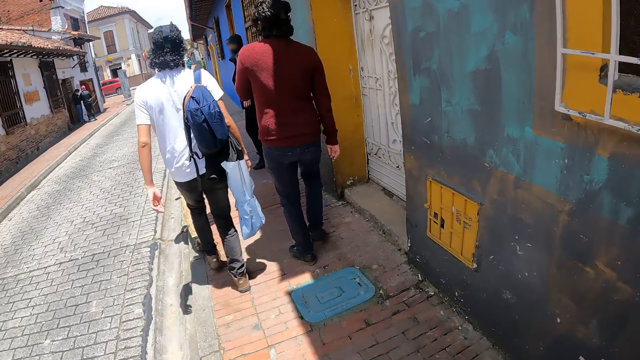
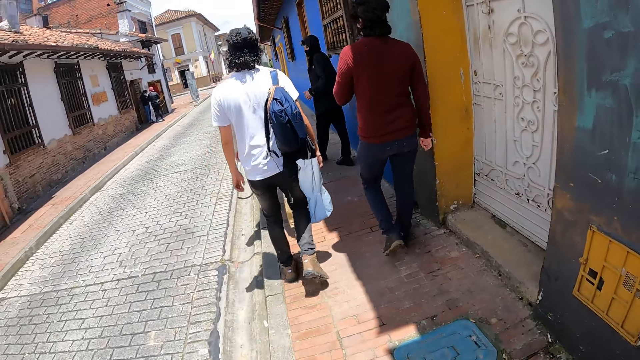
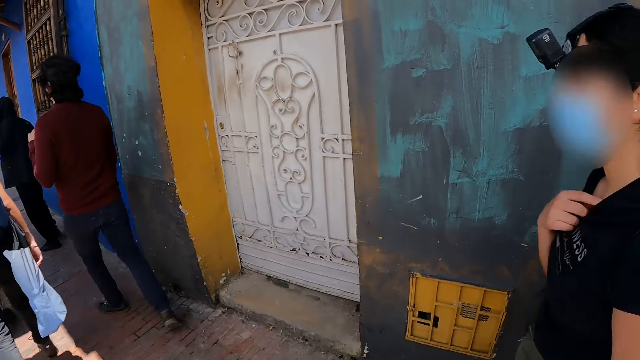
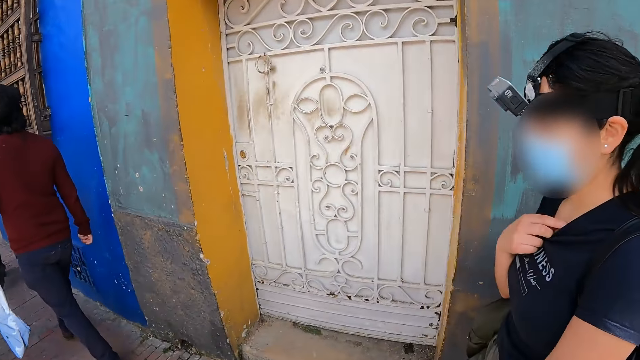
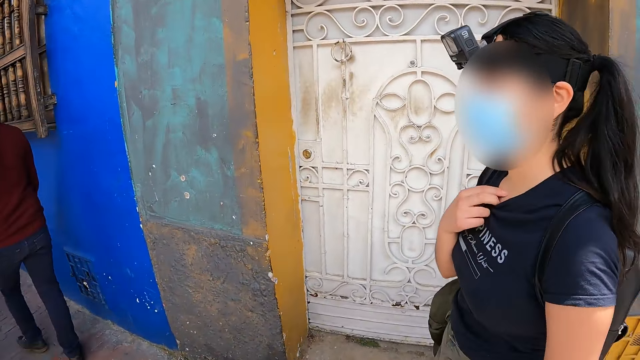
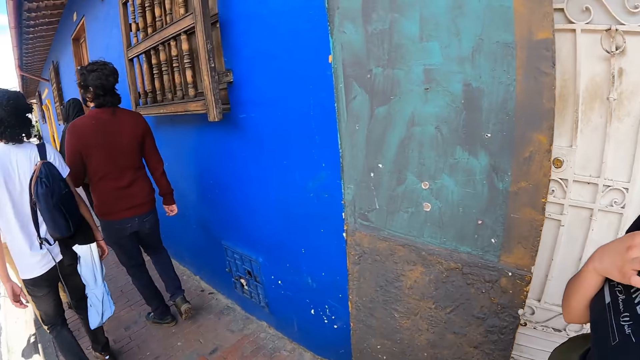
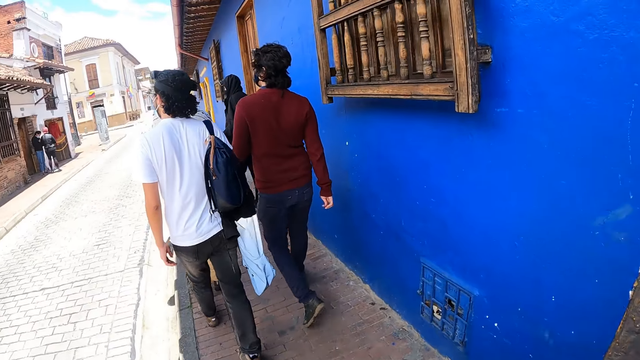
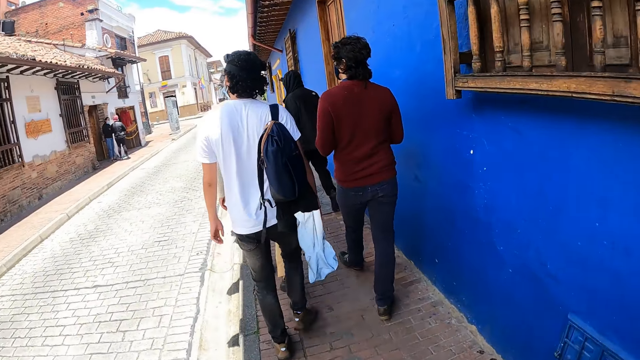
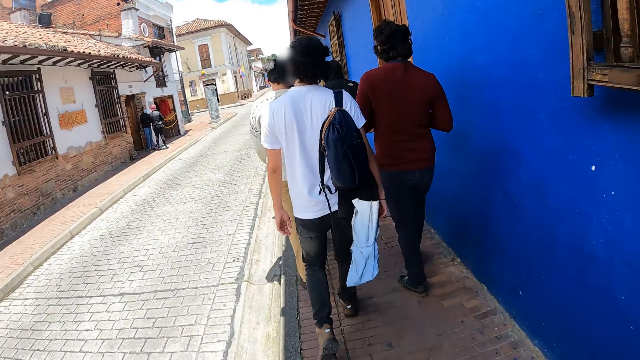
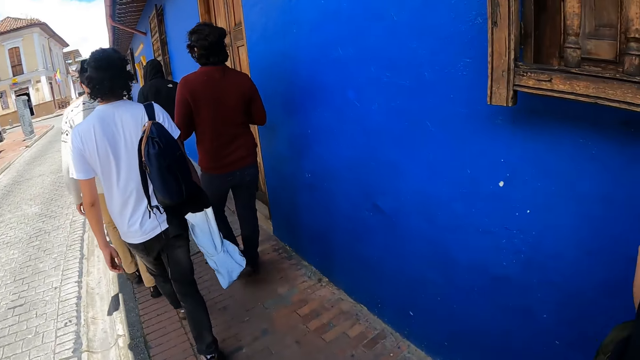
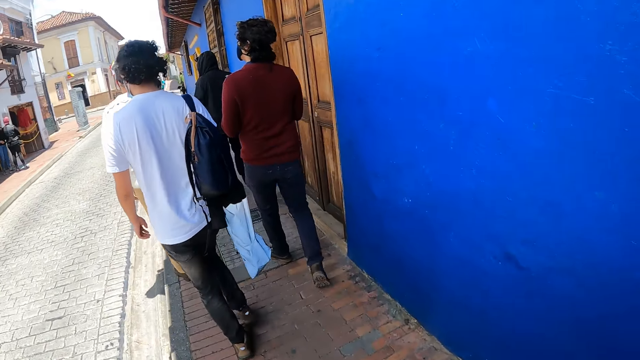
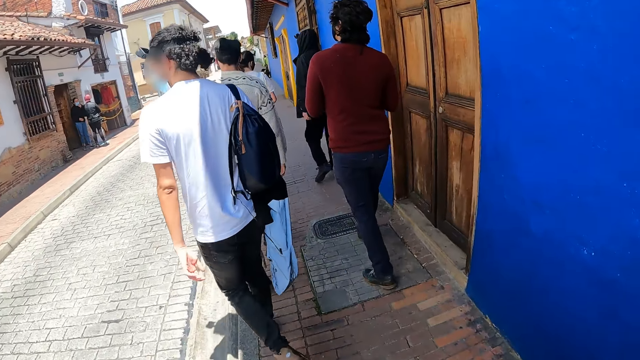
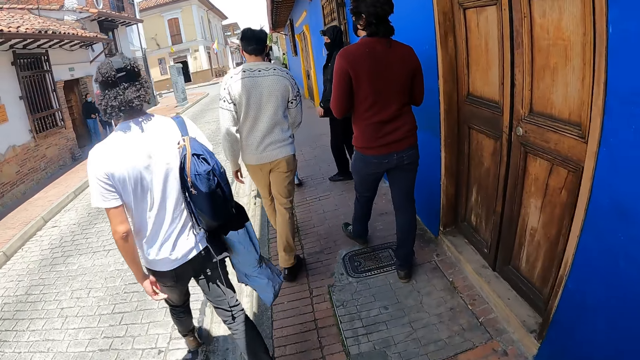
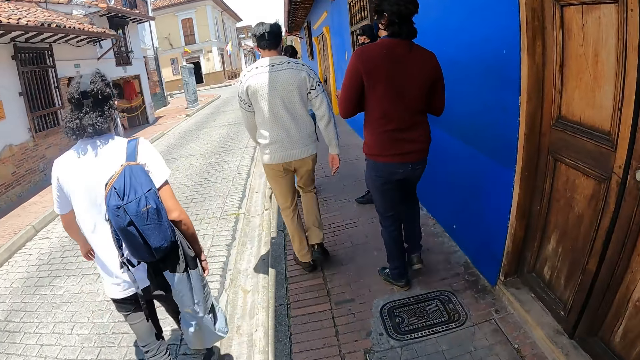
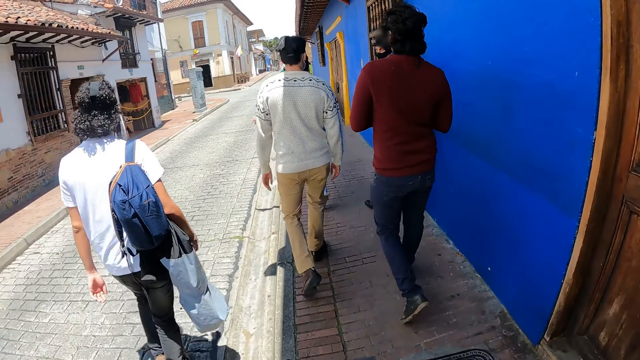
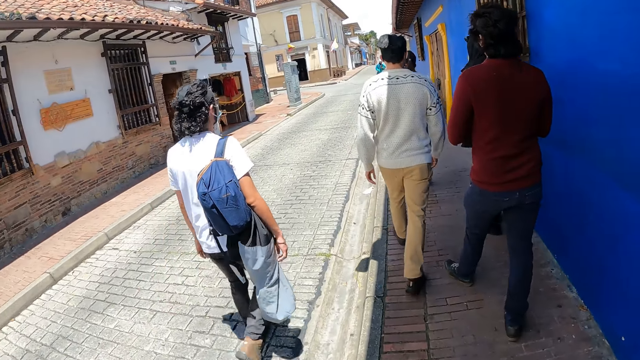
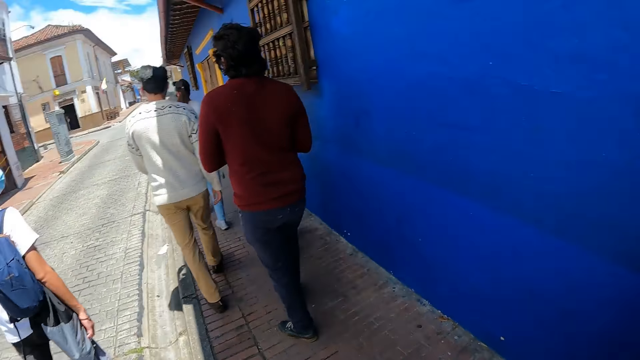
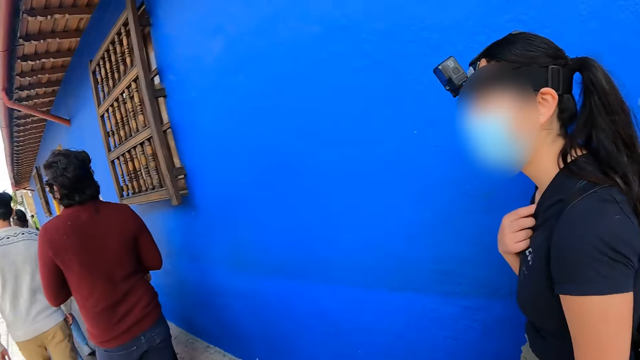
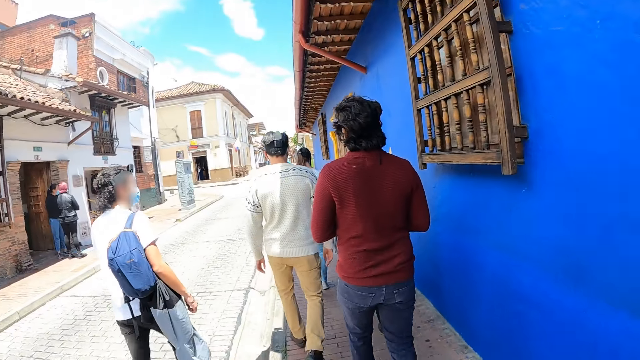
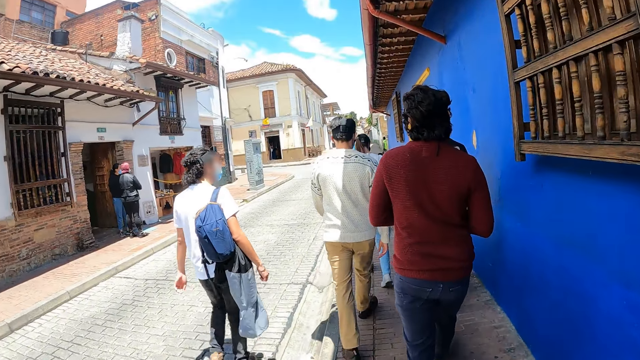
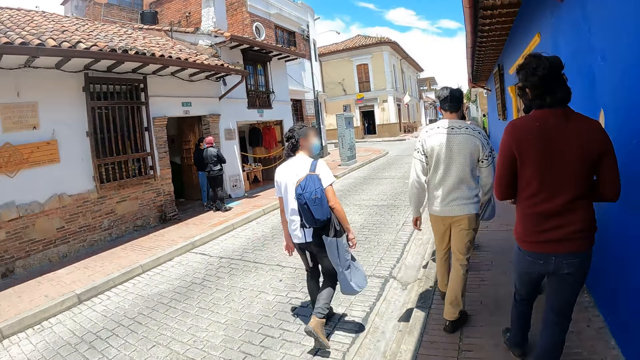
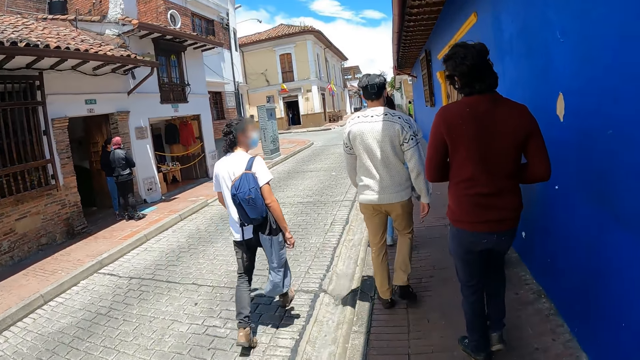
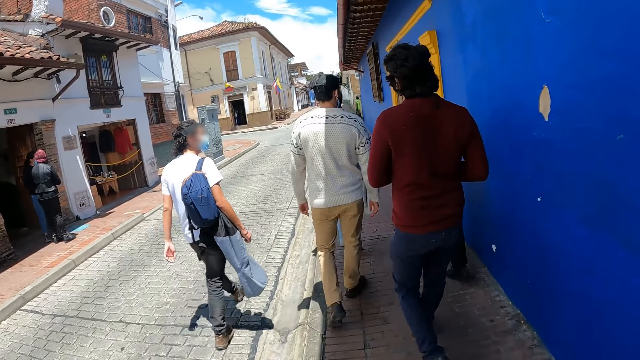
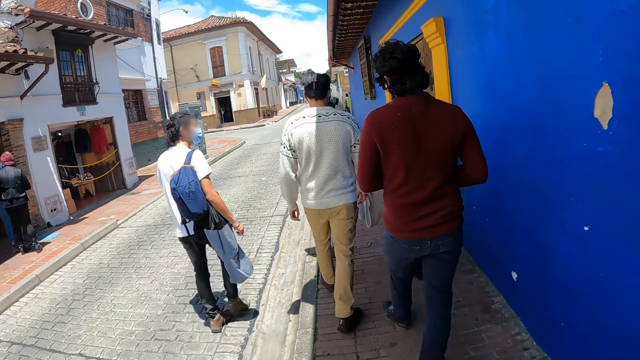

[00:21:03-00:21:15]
The camera wearer stares at a woman.

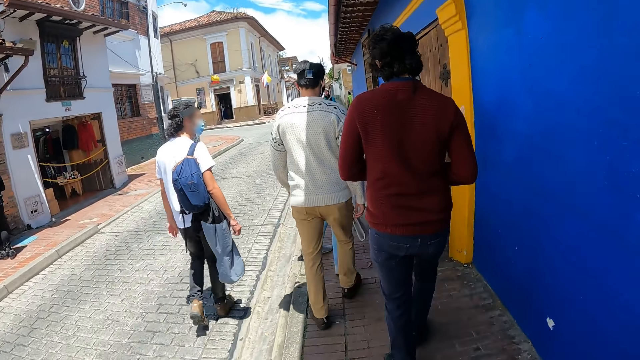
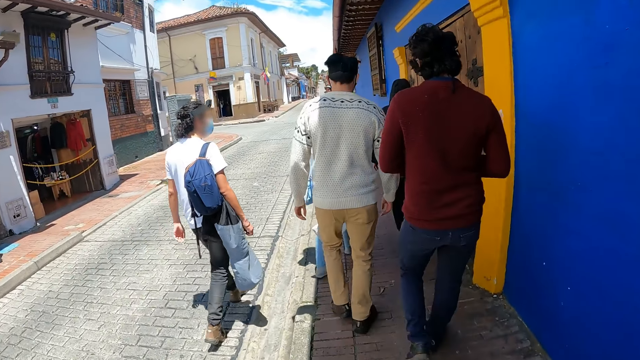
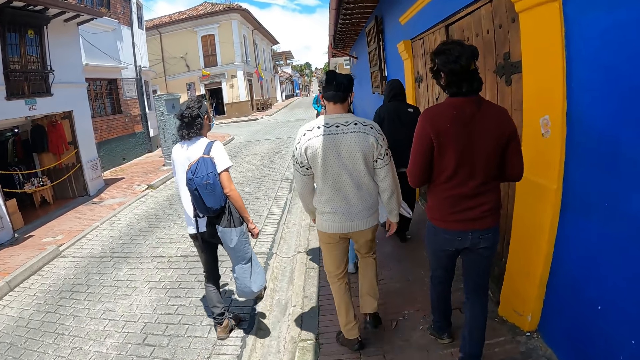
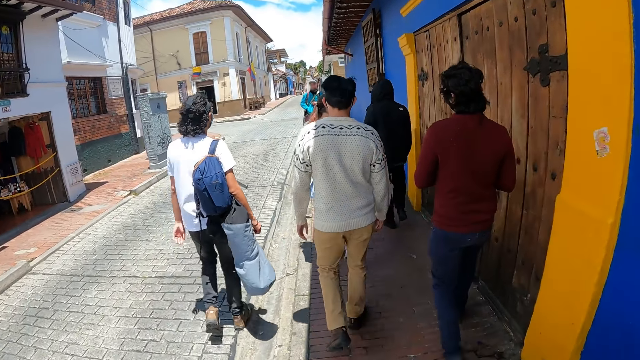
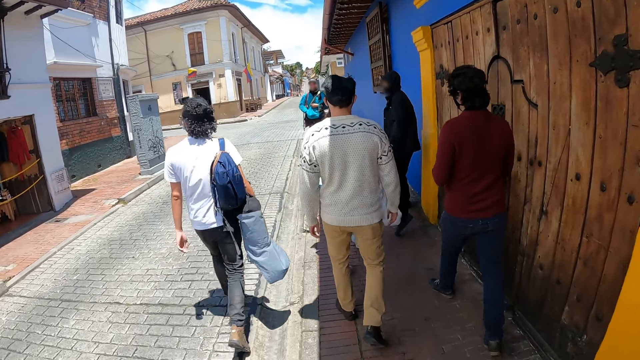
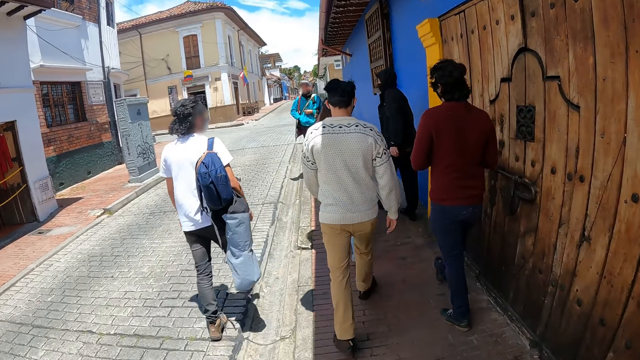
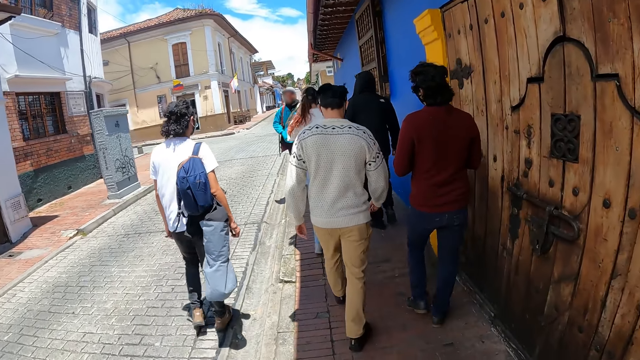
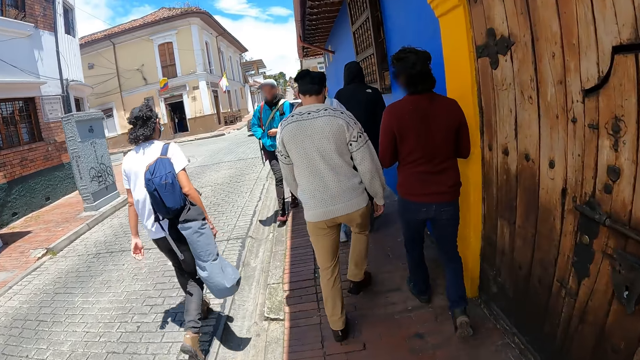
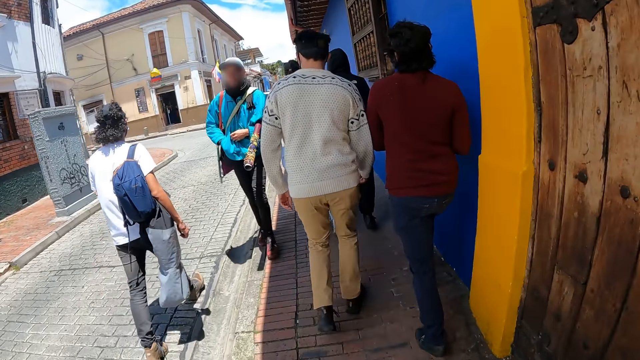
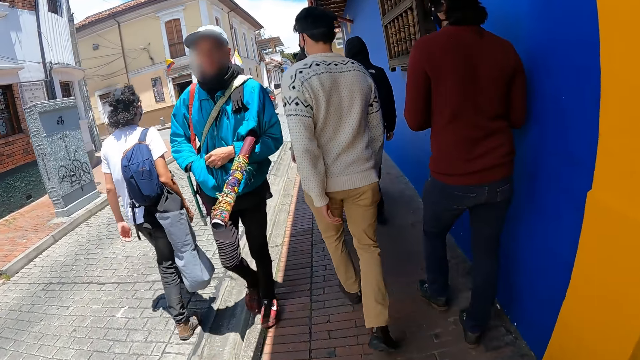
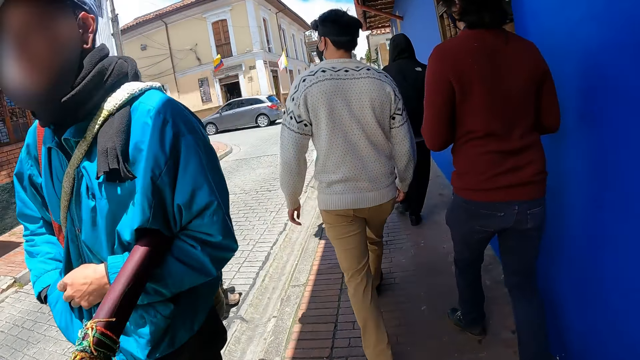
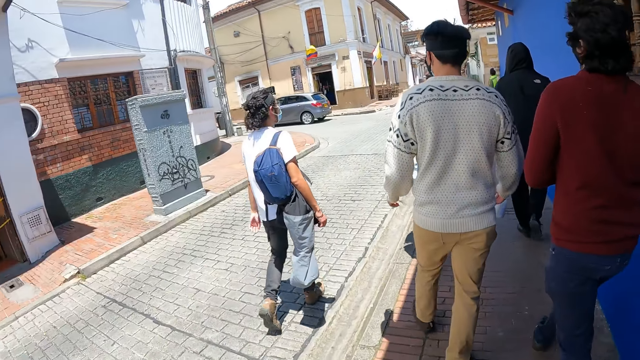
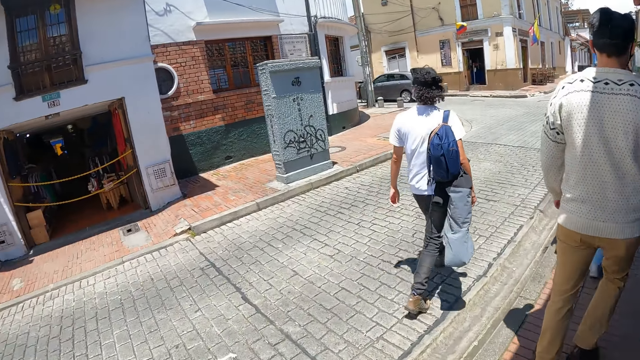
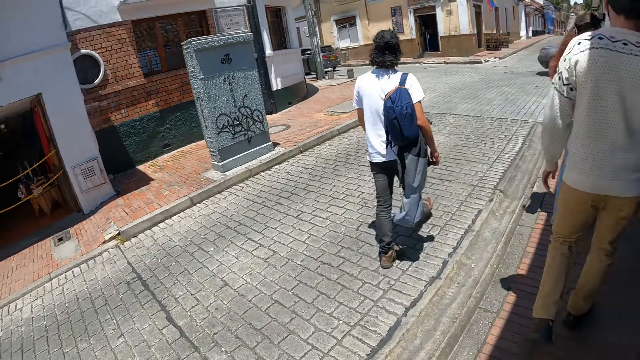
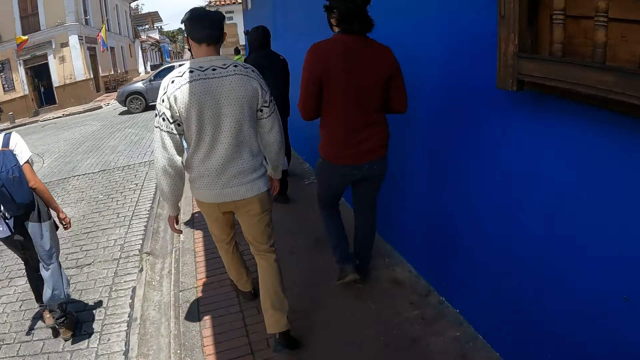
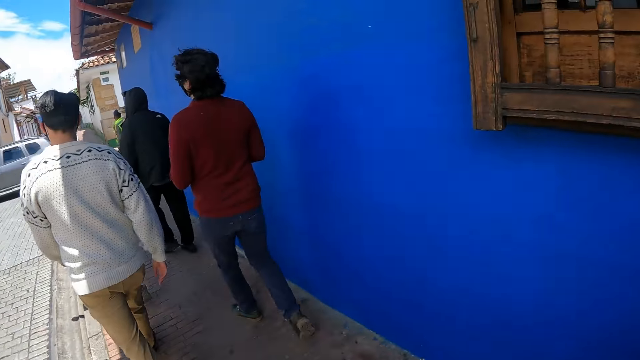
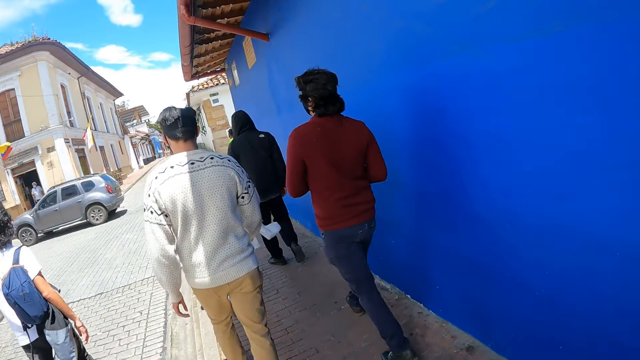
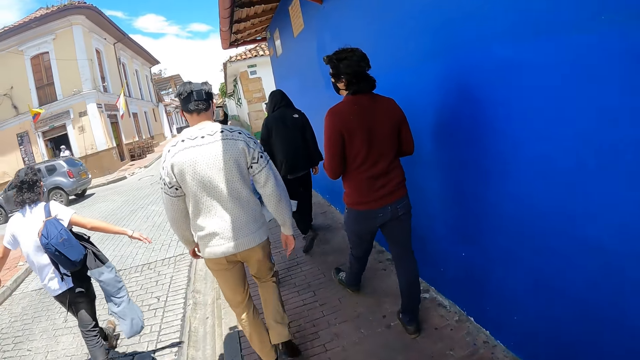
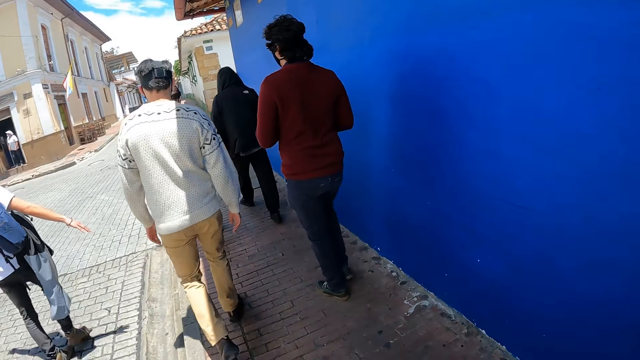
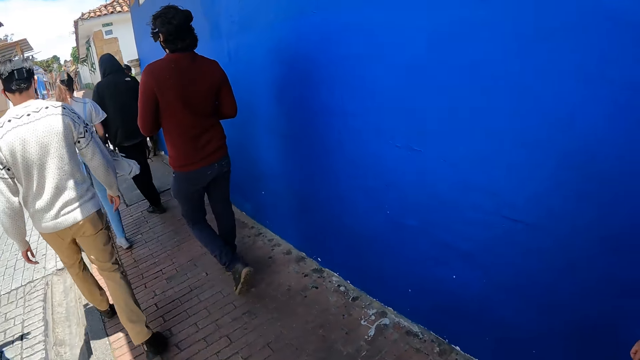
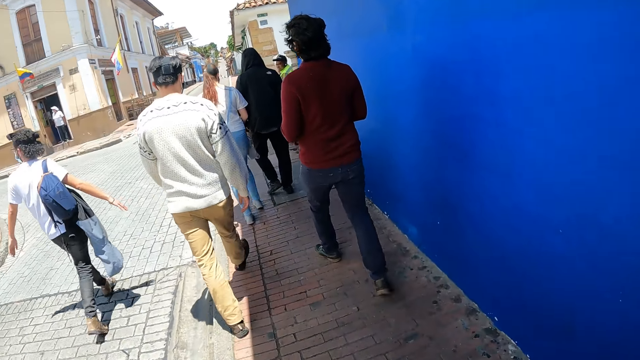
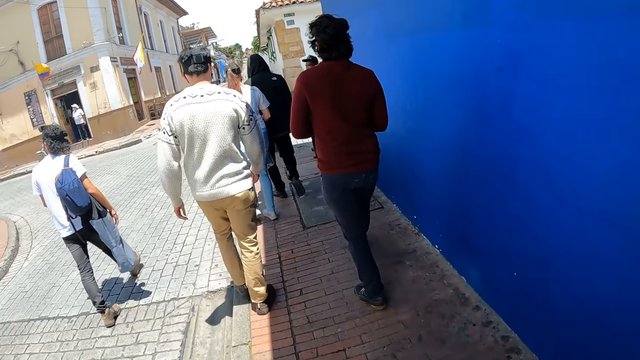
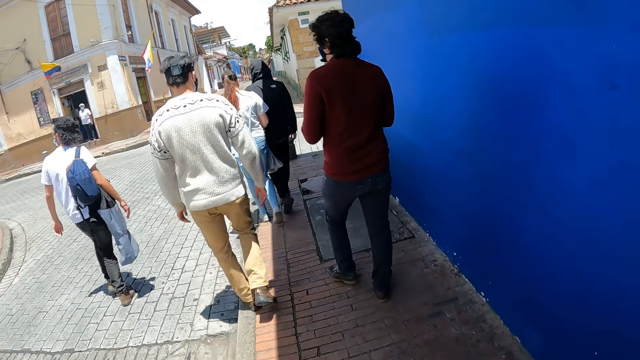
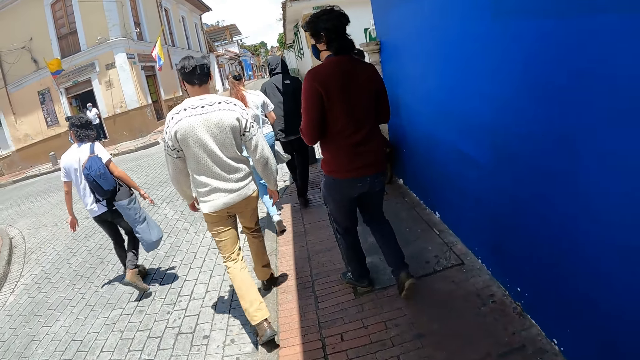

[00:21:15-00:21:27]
The camera wearer looks around.
